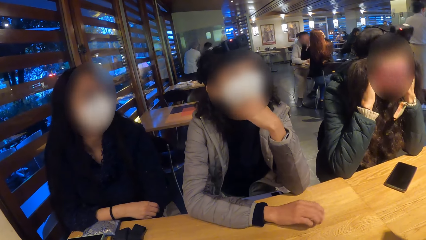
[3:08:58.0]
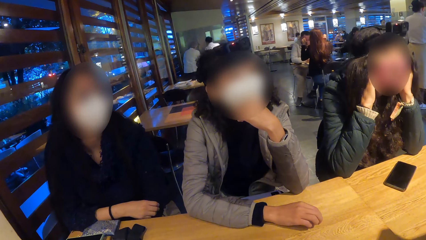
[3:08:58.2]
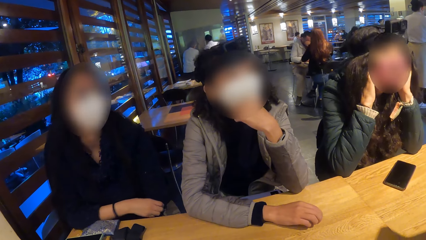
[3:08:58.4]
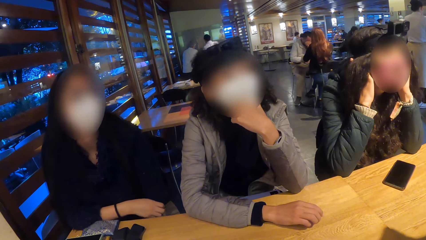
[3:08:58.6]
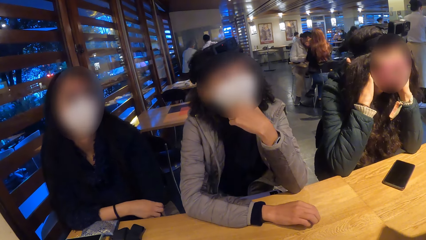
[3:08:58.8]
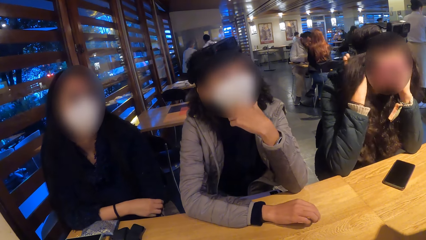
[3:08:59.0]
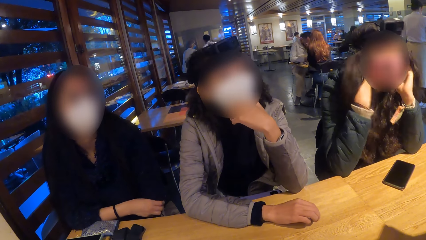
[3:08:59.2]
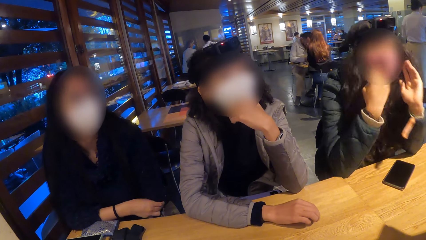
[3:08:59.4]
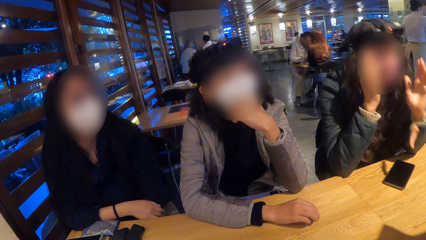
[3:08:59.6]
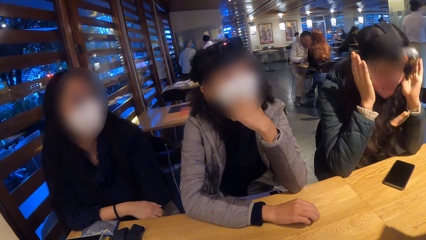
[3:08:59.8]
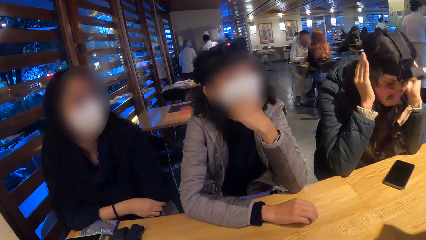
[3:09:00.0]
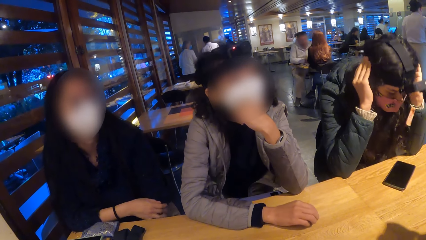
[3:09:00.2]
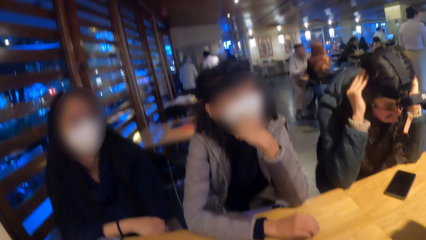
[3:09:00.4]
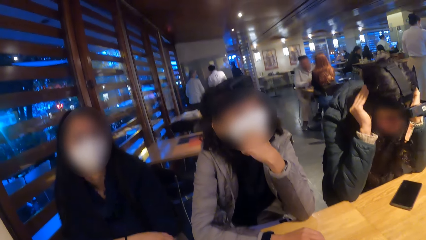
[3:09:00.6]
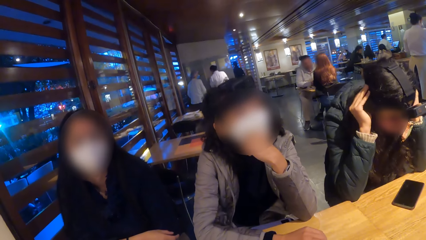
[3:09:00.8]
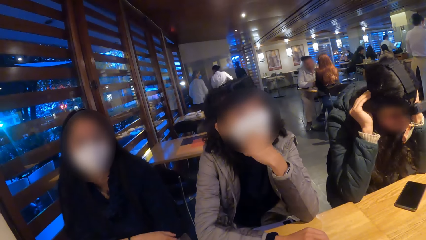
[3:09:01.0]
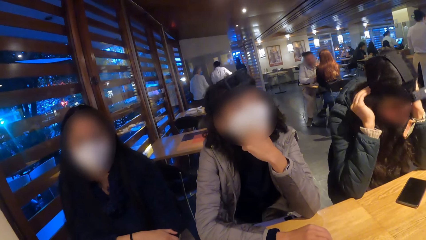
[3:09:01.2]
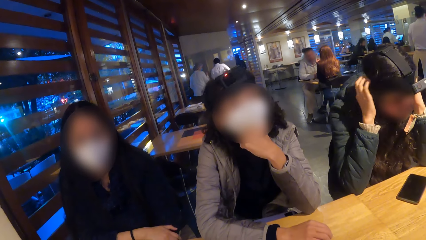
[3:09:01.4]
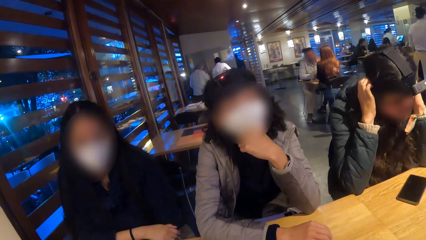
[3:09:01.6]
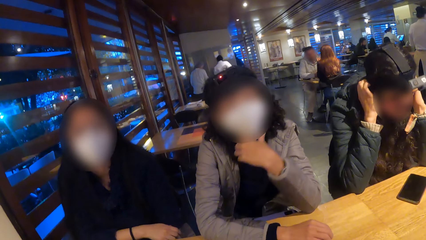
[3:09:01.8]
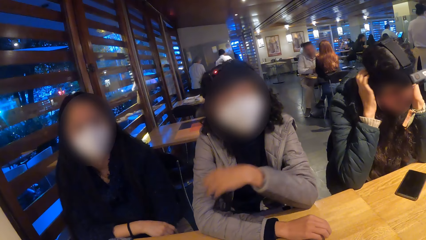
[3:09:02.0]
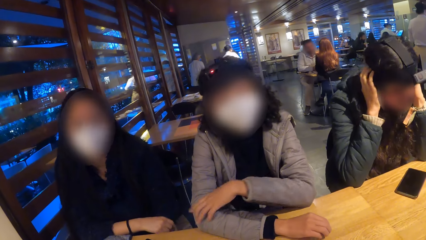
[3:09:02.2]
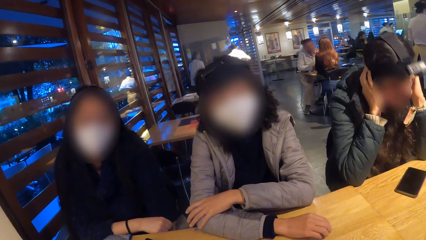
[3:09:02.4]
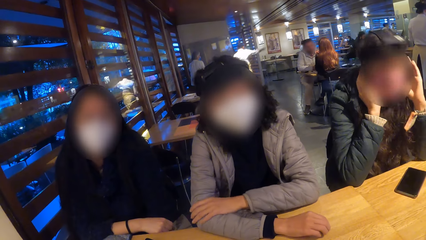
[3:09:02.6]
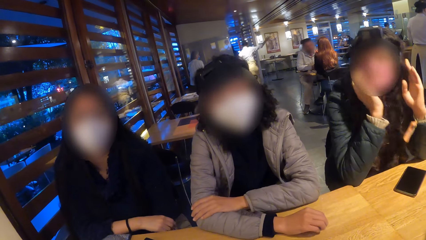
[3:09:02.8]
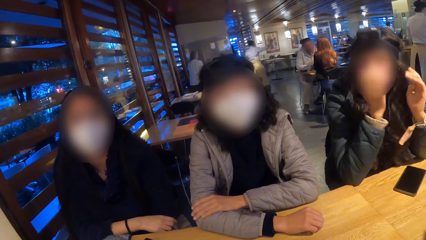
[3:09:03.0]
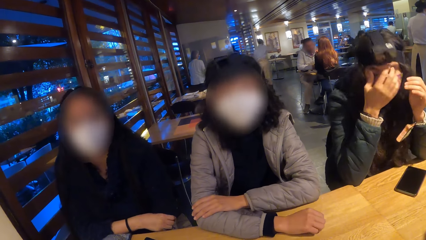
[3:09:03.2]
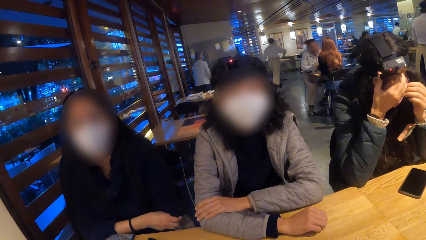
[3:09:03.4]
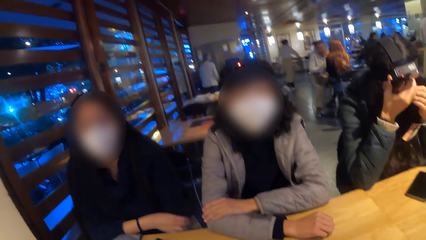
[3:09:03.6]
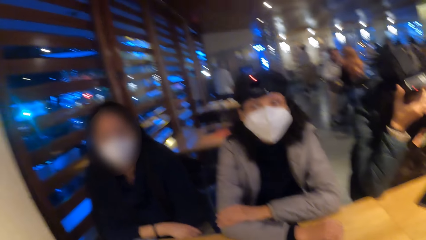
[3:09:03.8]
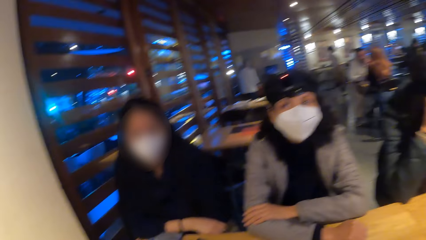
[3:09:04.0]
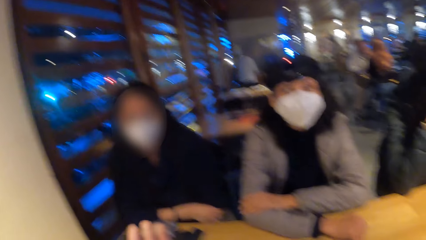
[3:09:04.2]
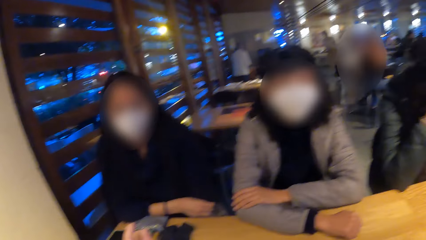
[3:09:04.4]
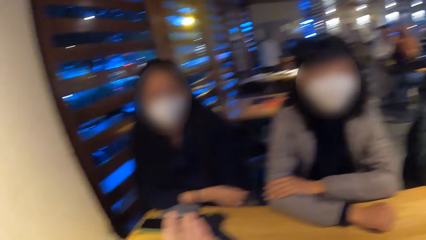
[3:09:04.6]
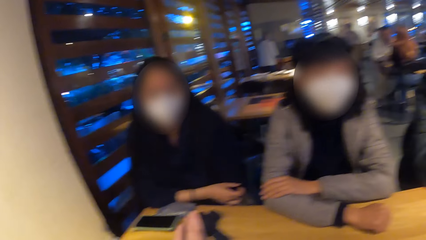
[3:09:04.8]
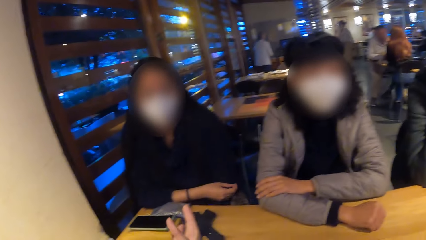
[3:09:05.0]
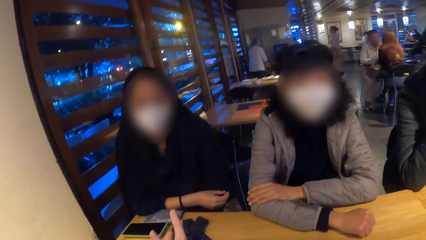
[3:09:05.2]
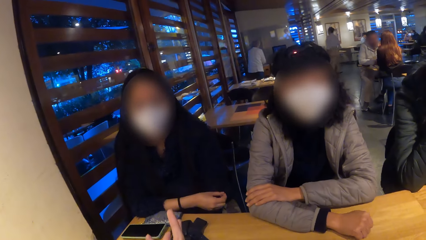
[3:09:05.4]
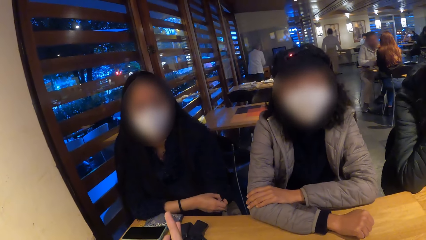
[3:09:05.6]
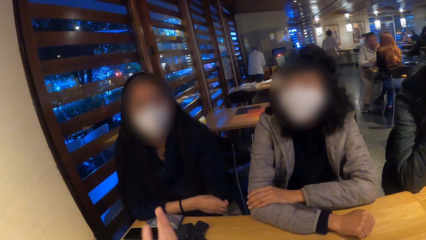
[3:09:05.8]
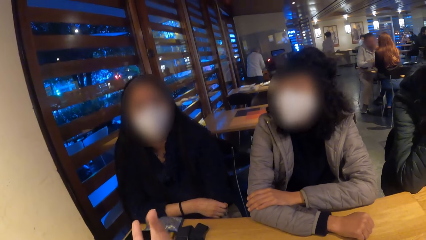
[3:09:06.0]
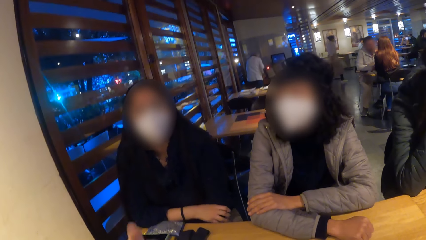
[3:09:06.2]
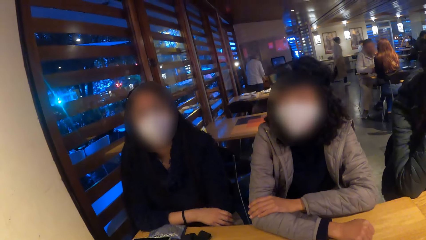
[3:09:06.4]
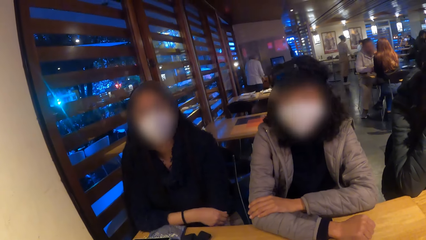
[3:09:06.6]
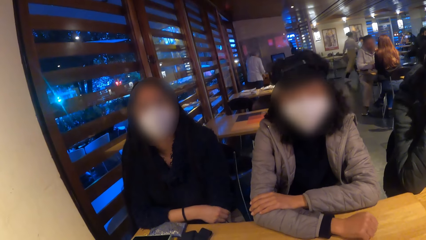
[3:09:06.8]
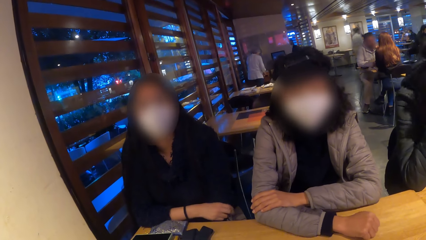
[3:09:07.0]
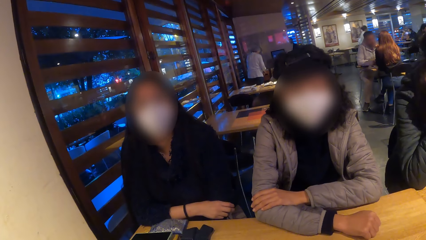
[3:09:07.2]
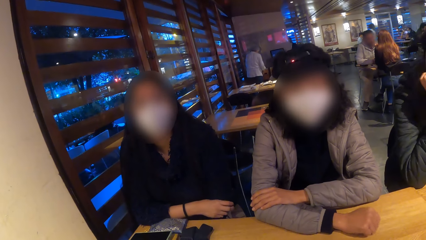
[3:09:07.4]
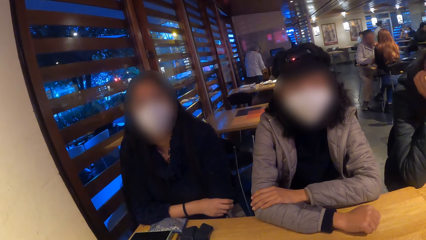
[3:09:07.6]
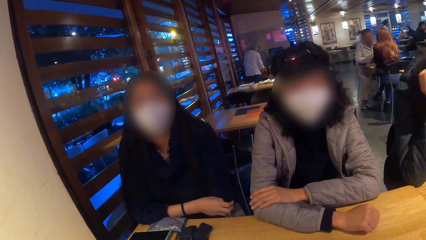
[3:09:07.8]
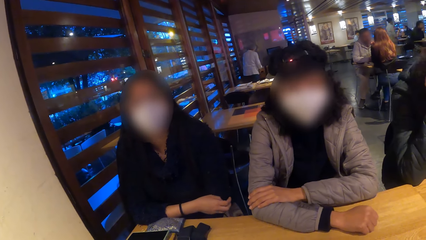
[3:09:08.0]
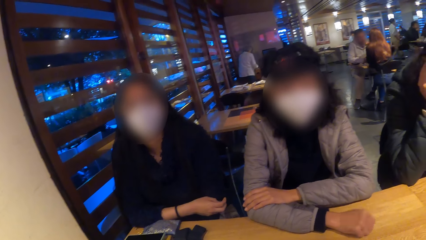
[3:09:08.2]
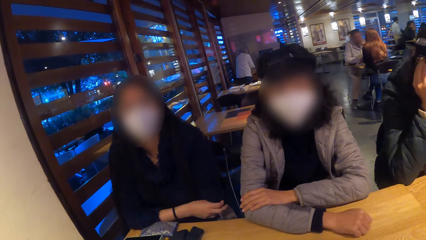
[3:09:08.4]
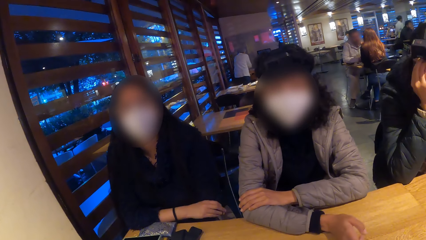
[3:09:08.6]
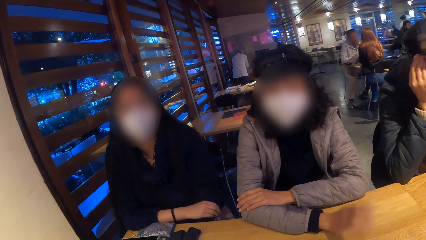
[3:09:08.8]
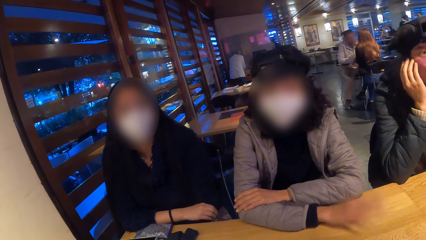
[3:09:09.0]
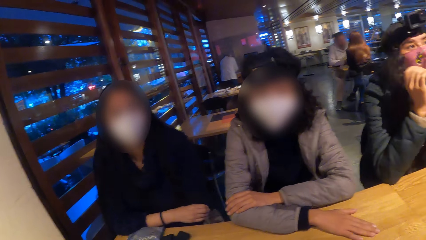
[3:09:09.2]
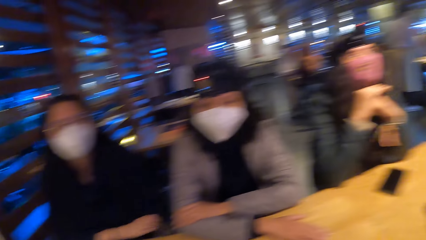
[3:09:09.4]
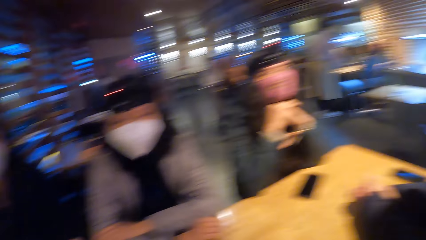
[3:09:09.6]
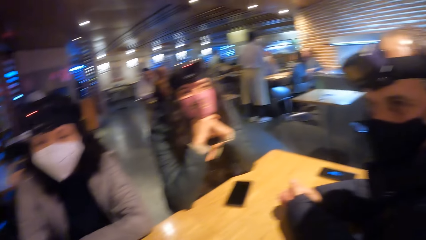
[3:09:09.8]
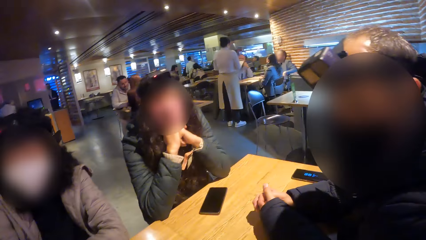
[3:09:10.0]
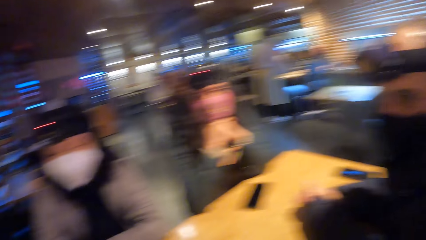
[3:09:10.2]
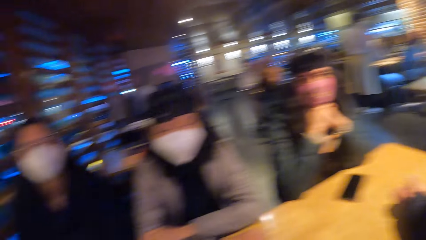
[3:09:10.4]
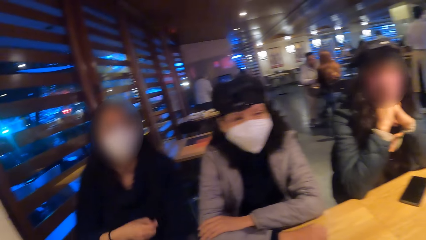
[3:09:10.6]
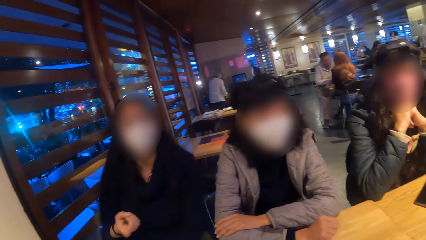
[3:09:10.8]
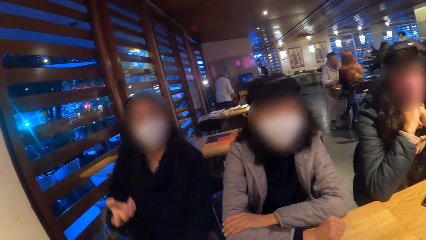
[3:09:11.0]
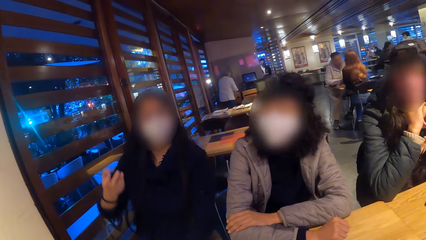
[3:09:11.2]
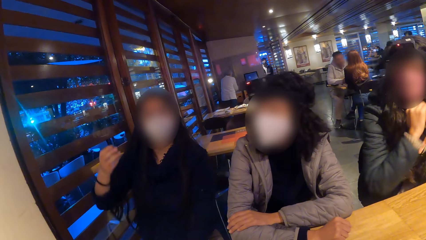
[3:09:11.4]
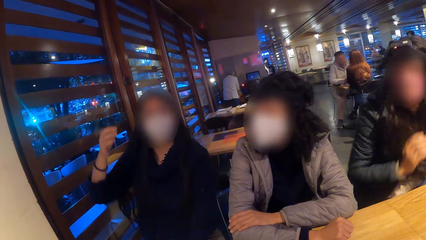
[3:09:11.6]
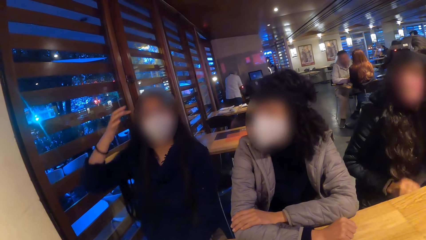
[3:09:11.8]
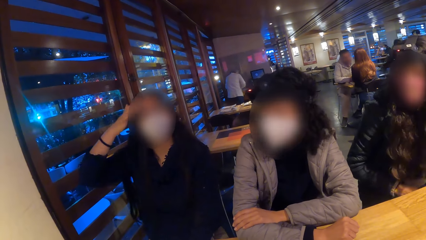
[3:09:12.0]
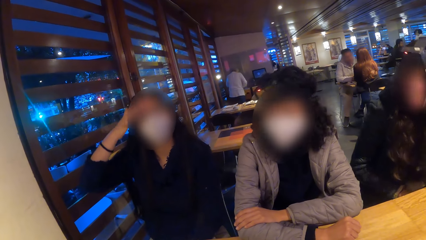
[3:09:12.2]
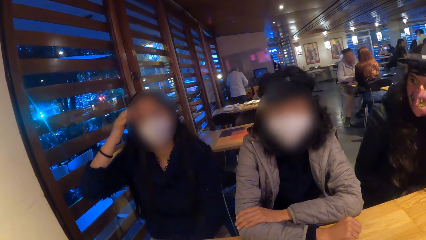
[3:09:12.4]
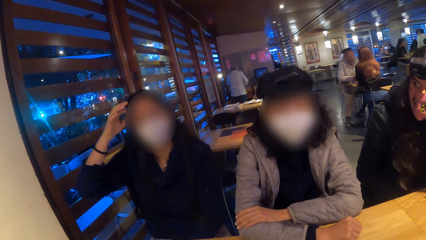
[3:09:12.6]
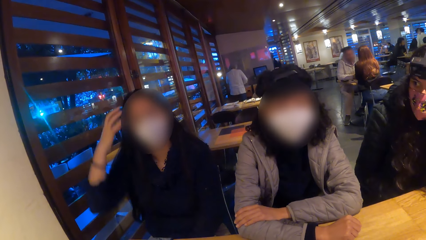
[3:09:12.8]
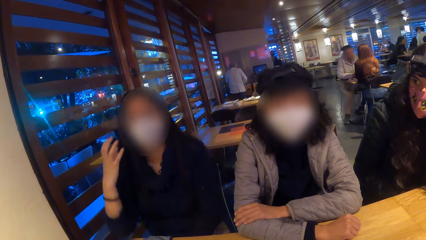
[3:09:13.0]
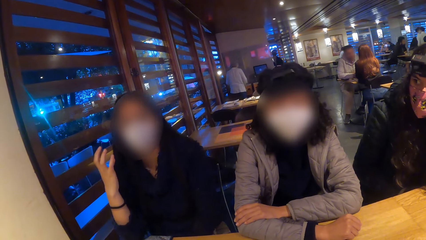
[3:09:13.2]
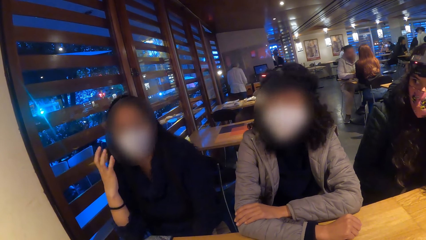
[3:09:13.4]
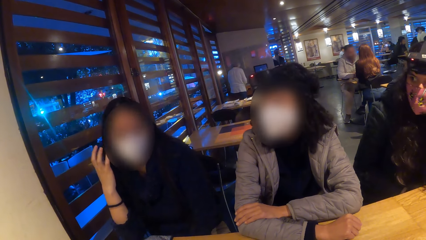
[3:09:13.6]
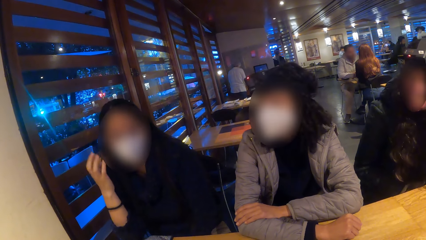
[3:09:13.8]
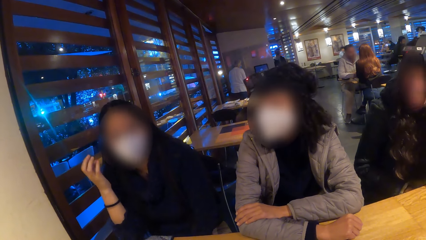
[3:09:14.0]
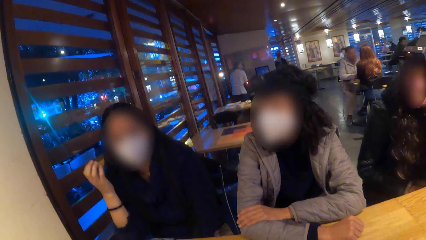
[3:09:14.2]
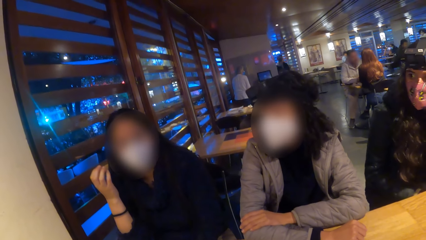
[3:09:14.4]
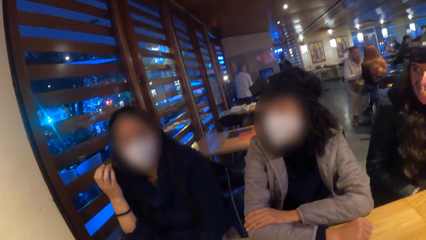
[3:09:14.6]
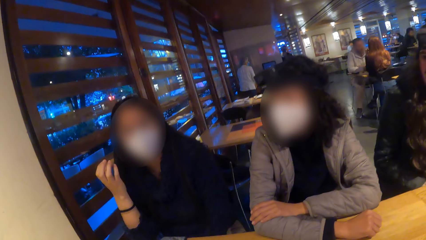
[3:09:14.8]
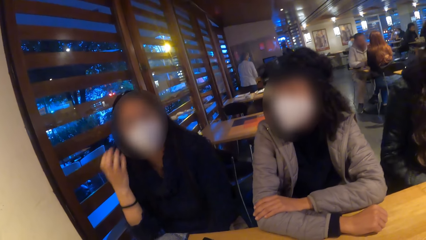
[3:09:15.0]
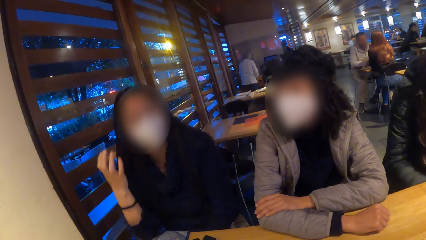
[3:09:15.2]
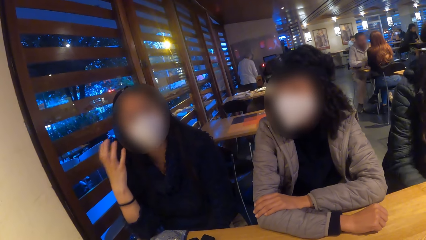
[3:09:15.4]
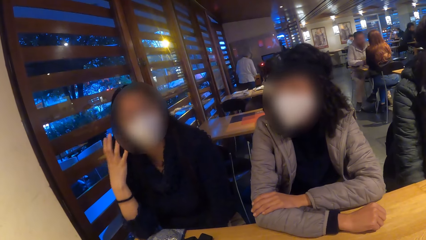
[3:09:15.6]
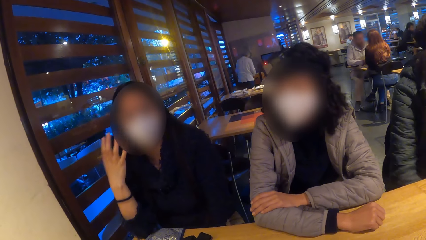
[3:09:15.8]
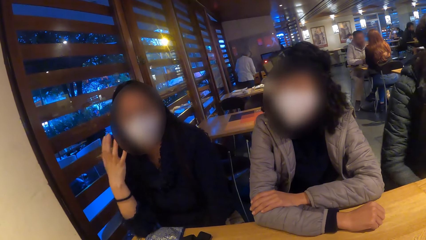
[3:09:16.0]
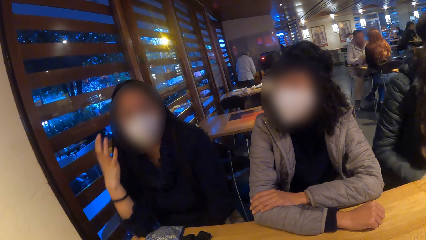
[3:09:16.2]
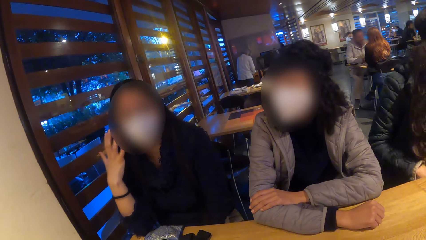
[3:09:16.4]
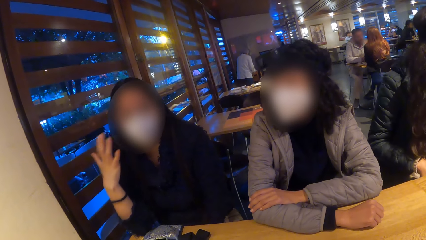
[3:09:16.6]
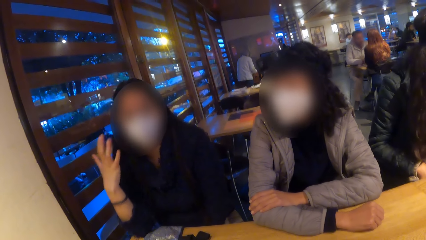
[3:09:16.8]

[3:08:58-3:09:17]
A woman holds the camera on her head with both hands. The camera wearer interacts with a lady and another person. The first woman holds the camera on her head with her right hand. A man gestures with his right hand. Another woman taps her right hand on the table. A third woman touches her head with her right hand and gestures with her right hand.
